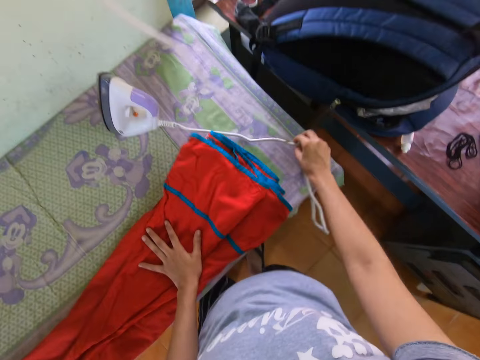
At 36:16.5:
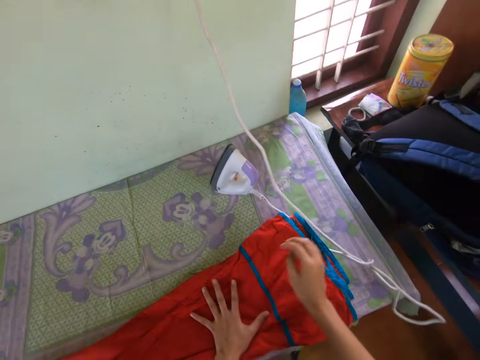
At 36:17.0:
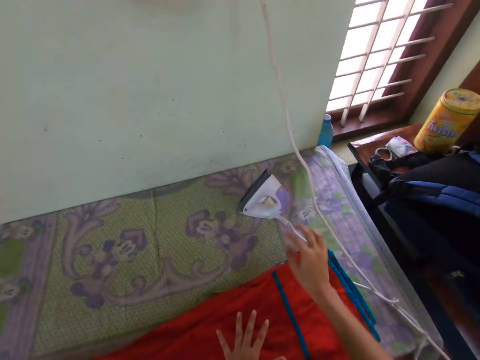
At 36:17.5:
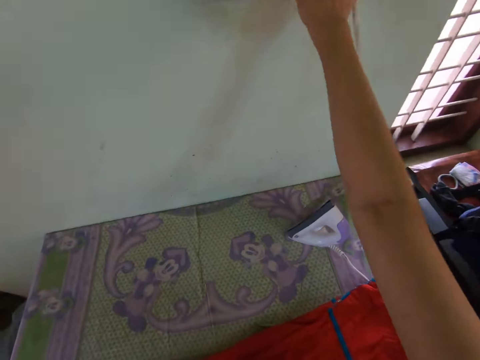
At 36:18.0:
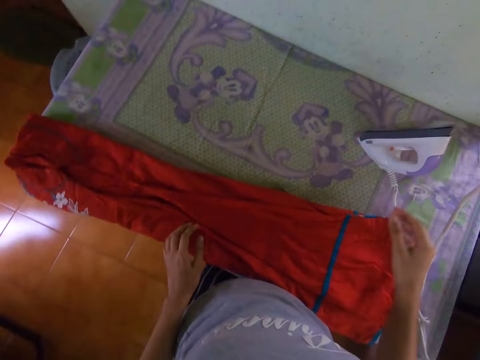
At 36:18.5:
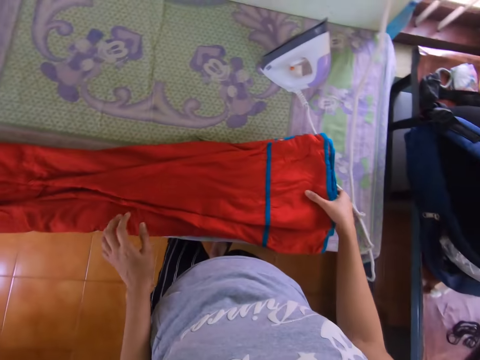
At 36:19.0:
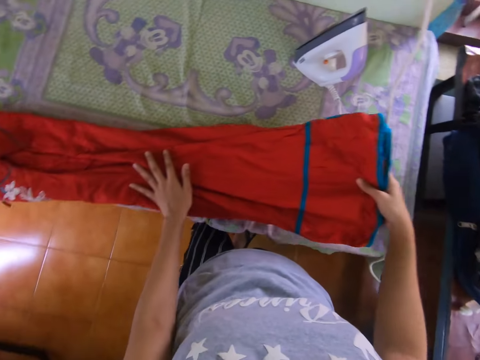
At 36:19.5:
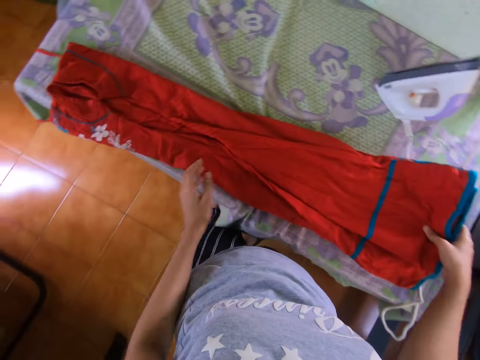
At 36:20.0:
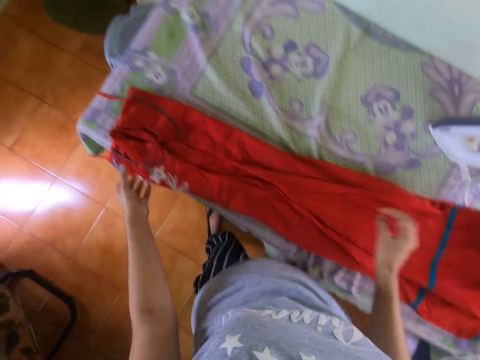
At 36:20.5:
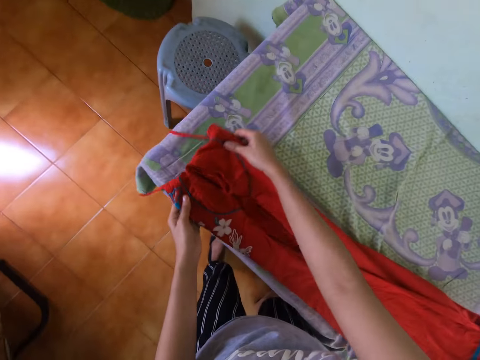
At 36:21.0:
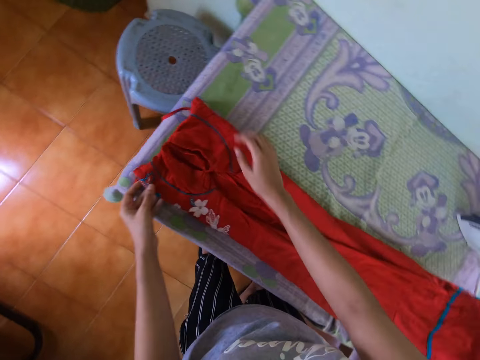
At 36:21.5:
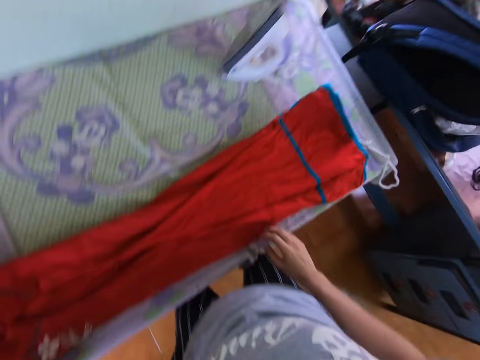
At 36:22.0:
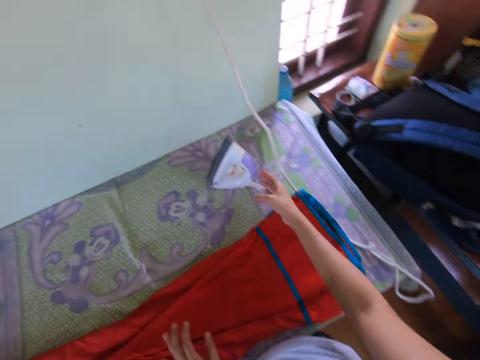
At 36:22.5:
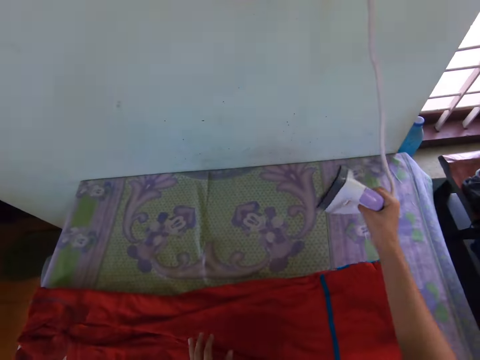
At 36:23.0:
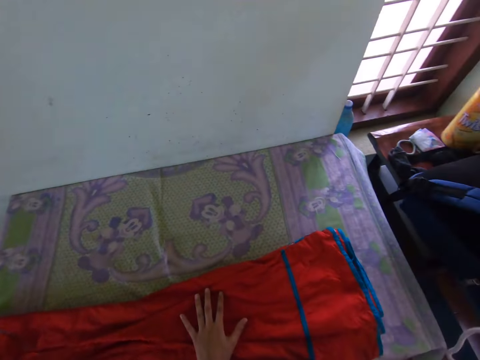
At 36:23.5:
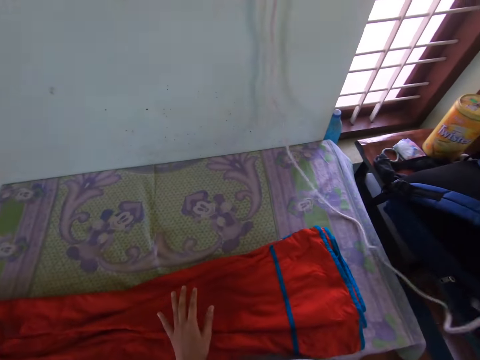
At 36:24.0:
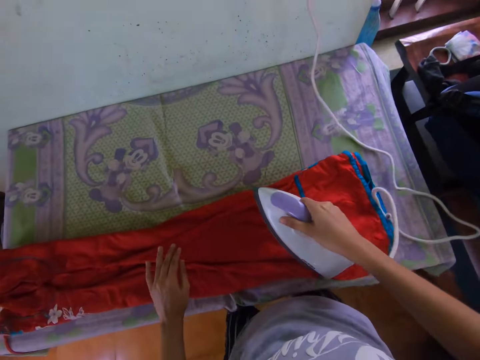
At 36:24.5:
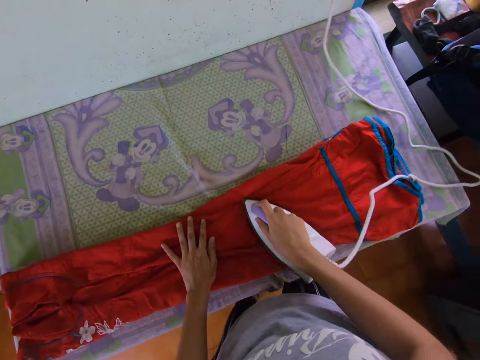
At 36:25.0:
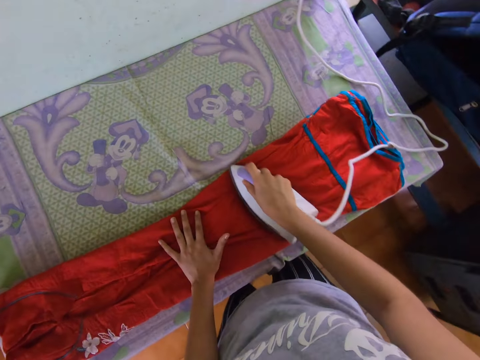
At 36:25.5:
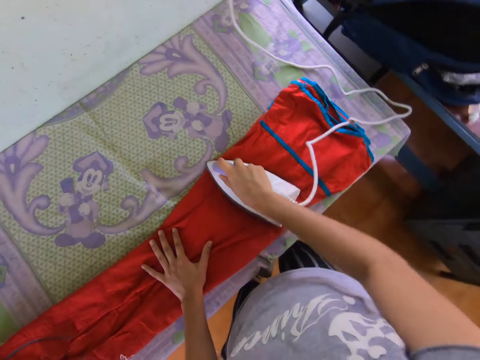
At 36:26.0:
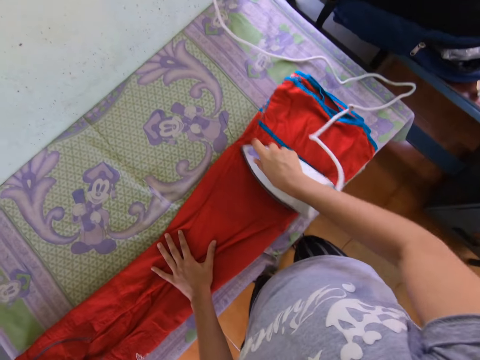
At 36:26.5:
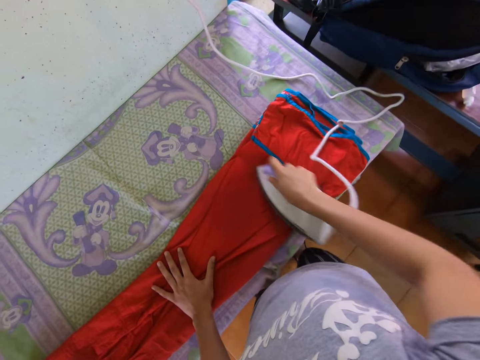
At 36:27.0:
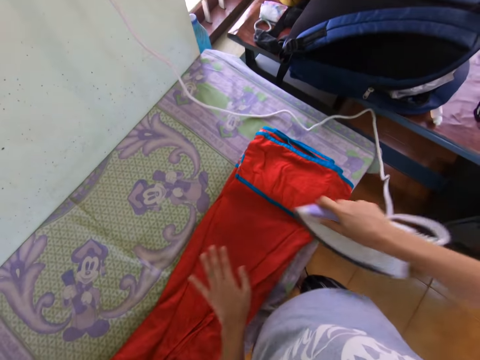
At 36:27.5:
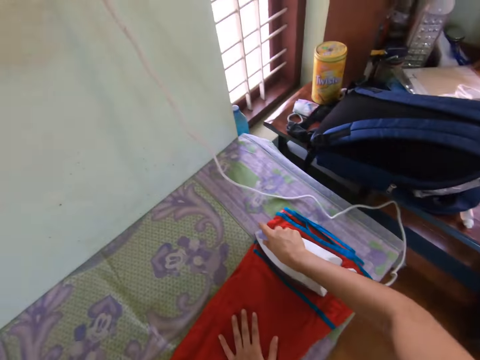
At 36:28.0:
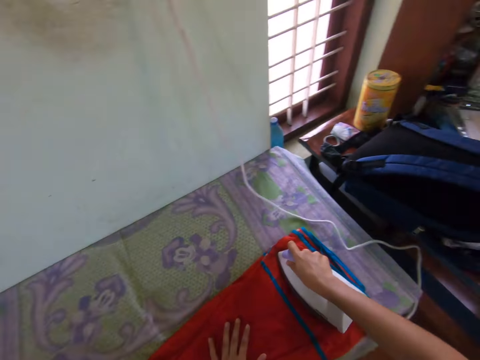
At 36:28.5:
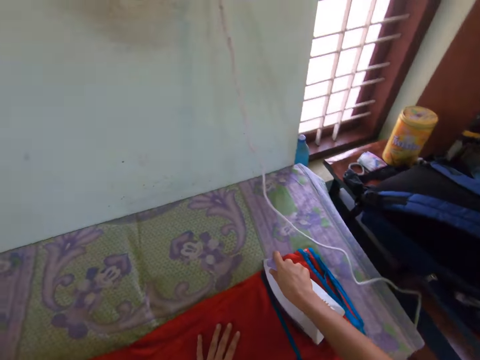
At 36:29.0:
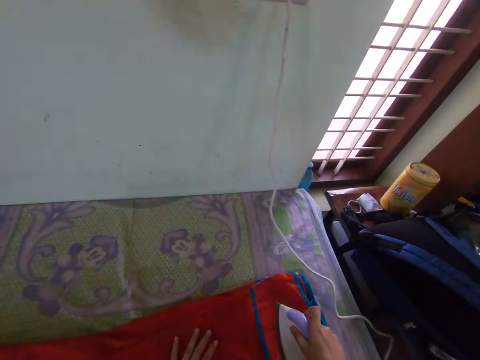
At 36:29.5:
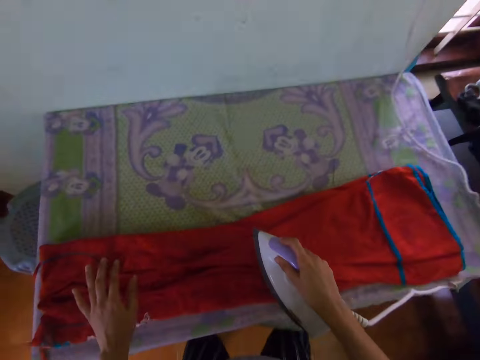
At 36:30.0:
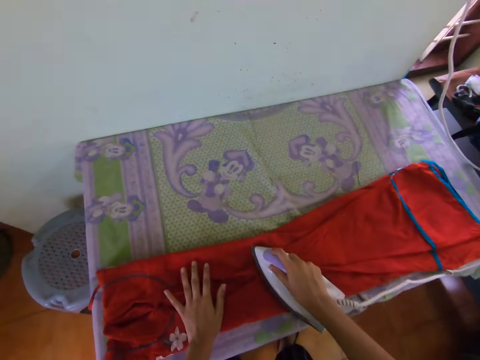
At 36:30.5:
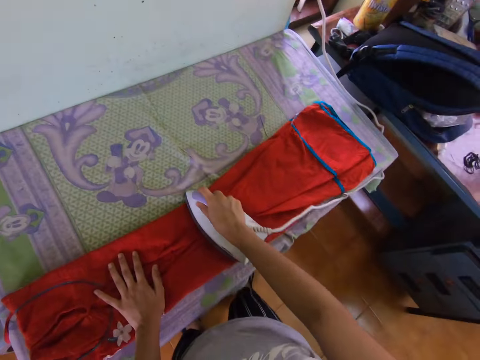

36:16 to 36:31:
The camera wearer moves the cloth iron cable. They turn on the socket. They press the socket. They pull the dress. They adjust the dress. They pick up the cloth iron. They iron the dress with the iron.

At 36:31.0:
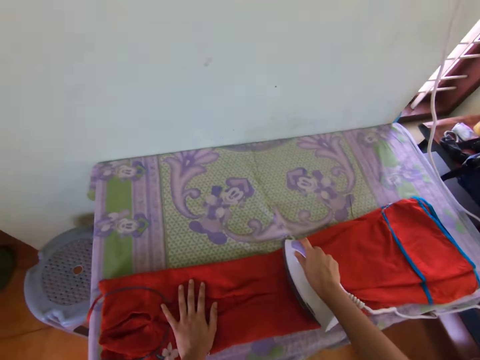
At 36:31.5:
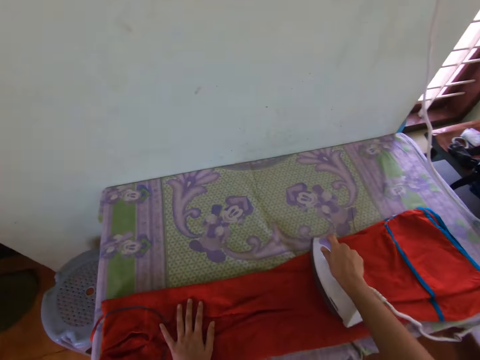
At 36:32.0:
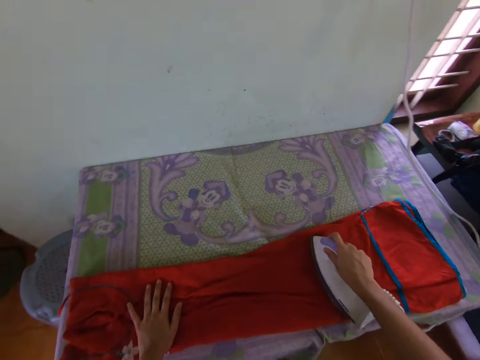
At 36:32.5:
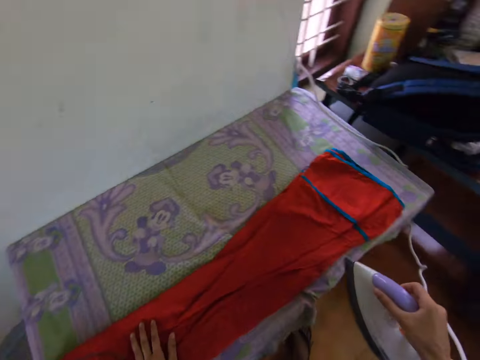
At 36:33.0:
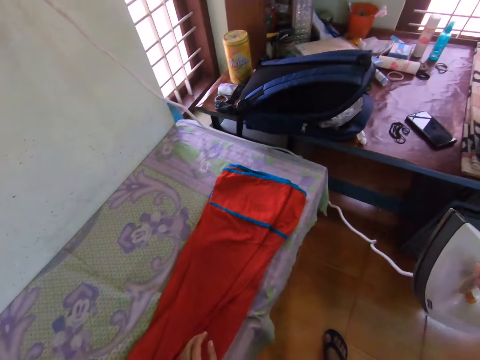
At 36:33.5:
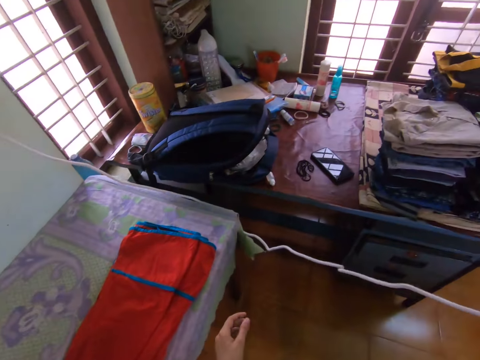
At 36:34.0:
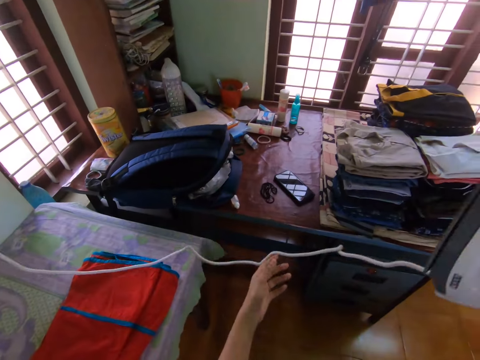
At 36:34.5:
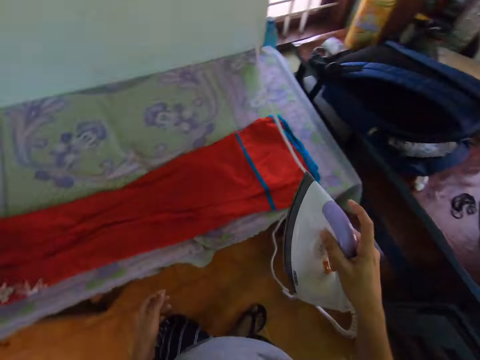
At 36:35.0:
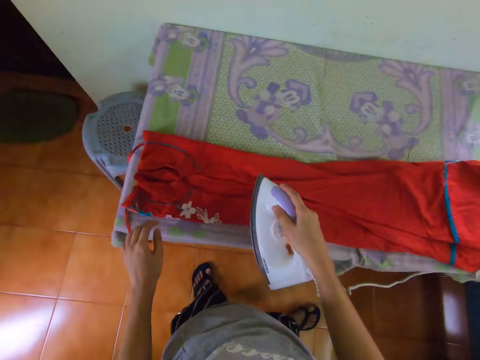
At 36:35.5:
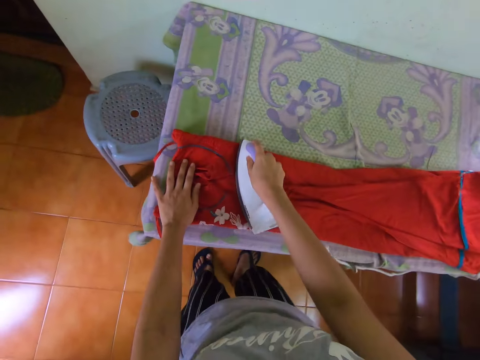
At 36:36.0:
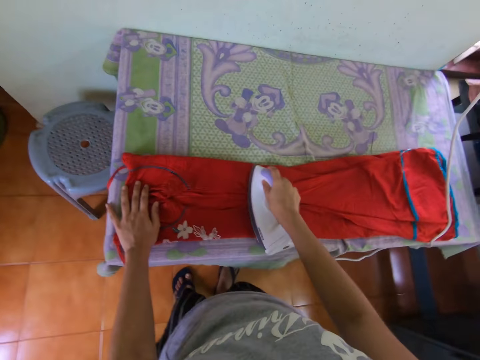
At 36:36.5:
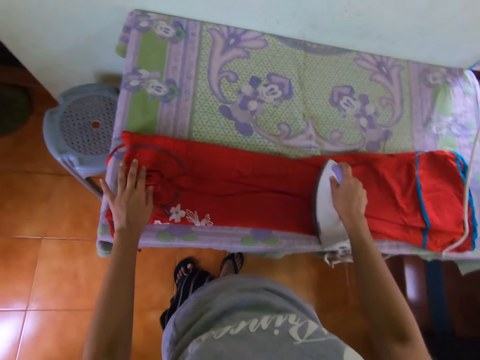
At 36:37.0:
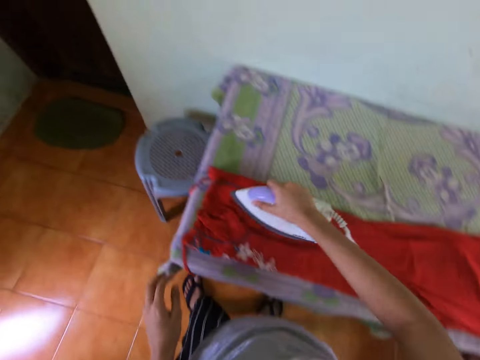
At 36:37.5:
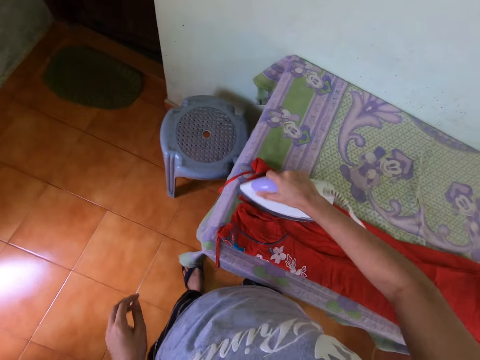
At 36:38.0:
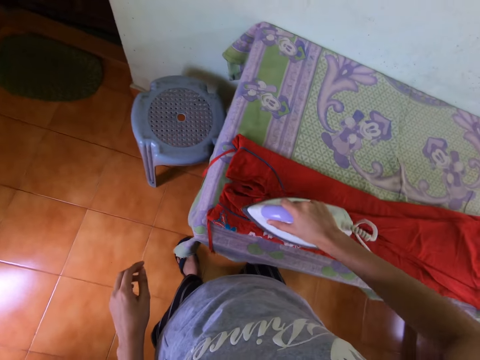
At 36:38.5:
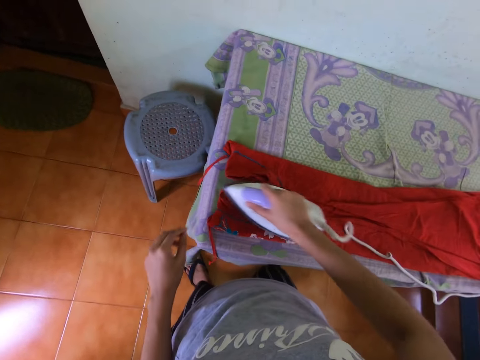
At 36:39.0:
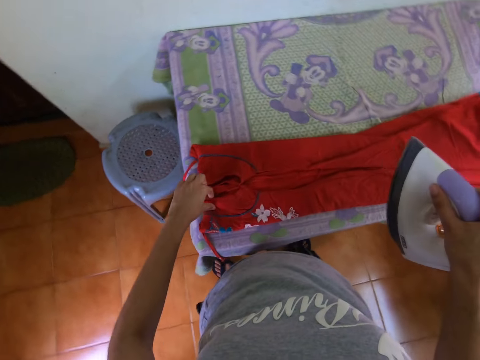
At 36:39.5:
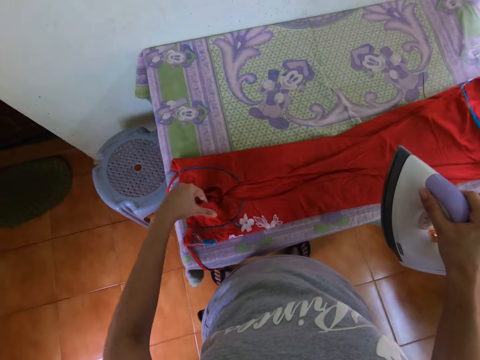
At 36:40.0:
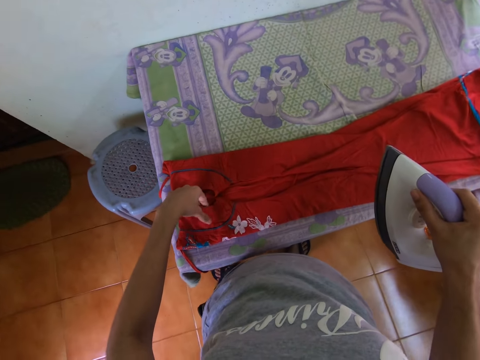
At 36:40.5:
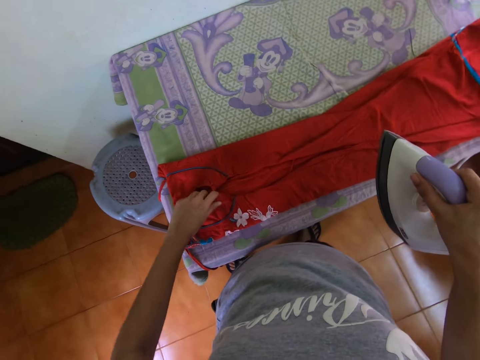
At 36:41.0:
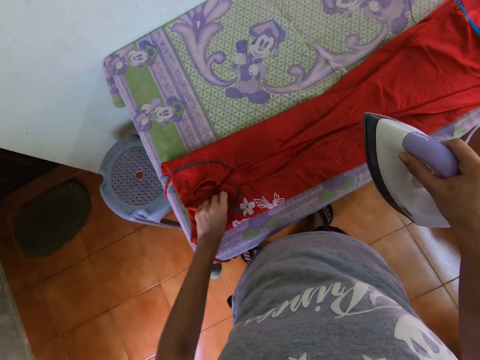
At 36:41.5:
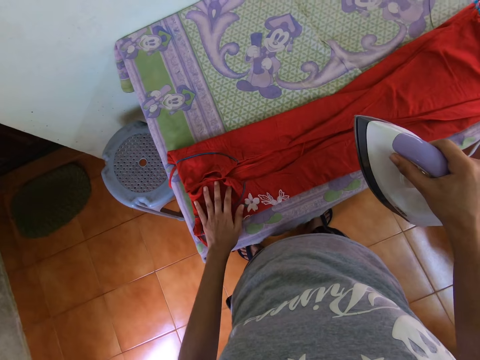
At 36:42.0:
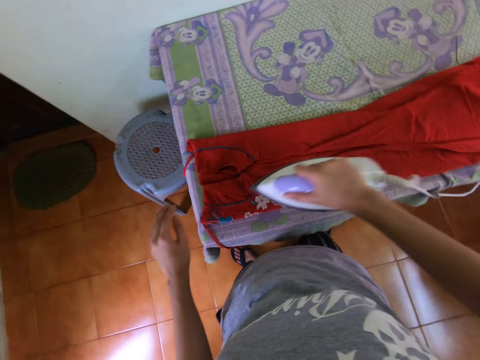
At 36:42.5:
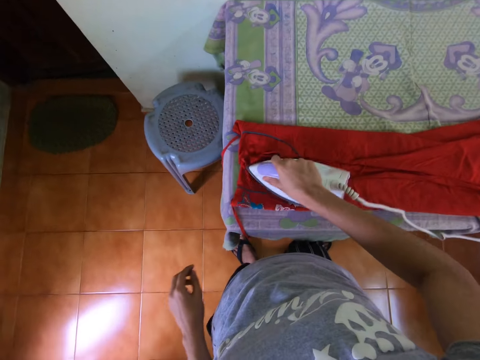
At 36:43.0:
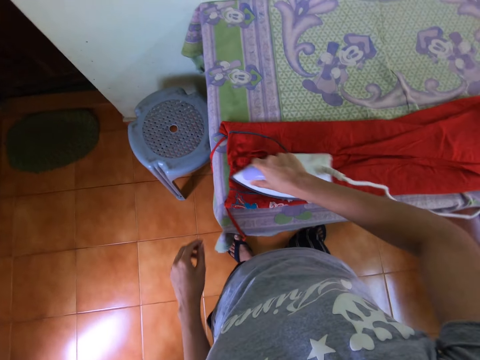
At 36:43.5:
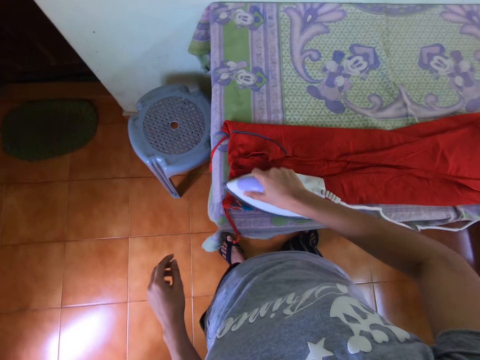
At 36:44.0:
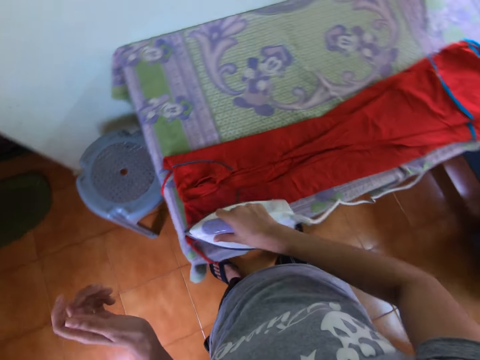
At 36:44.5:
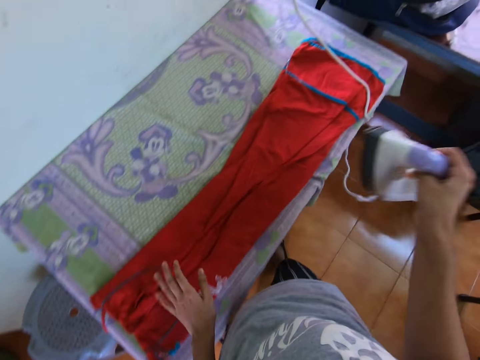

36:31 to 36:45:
The camera wearer adjusts the dress. They touch the cloth. They iron the dress with the iron.
